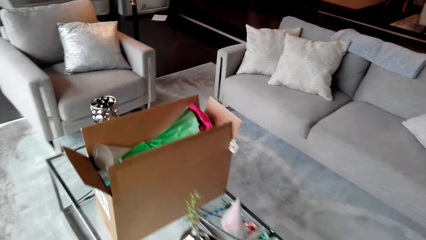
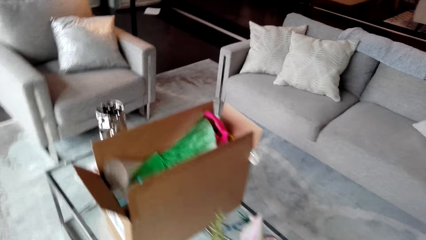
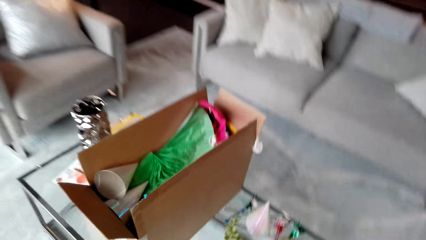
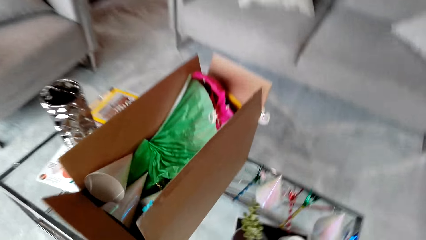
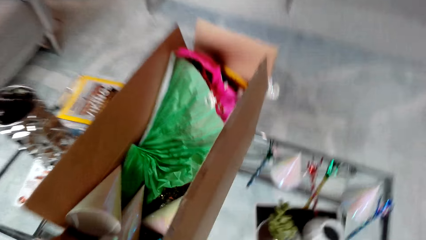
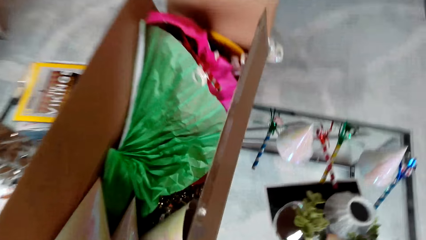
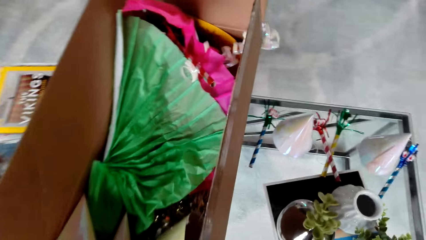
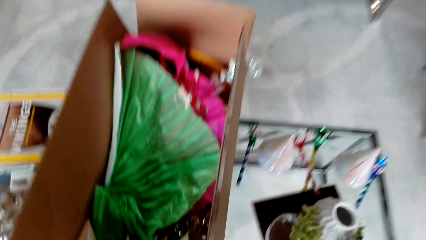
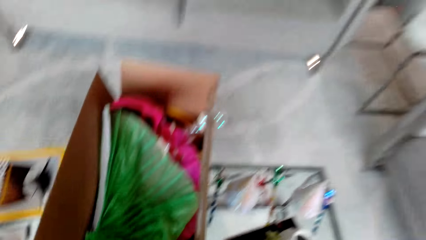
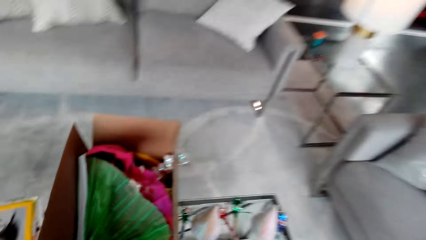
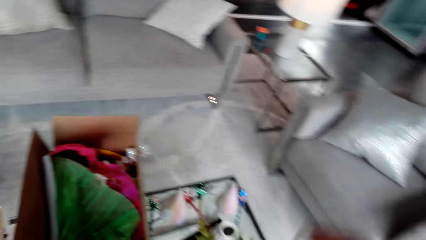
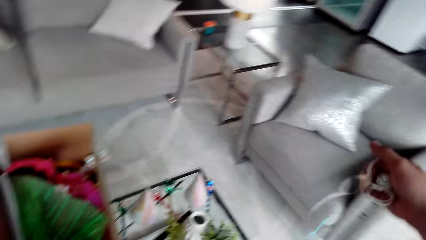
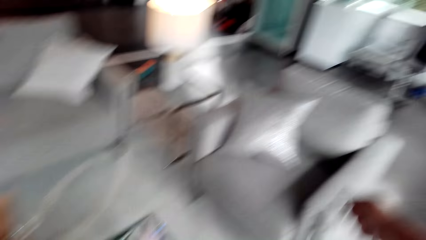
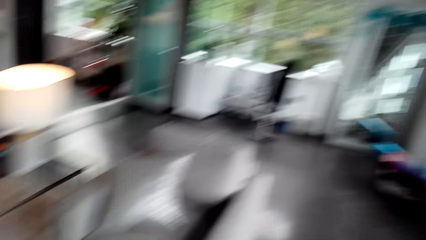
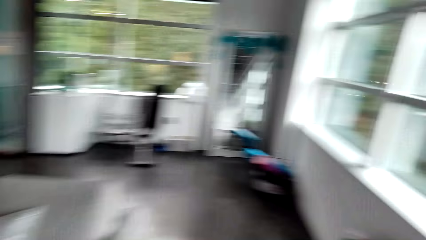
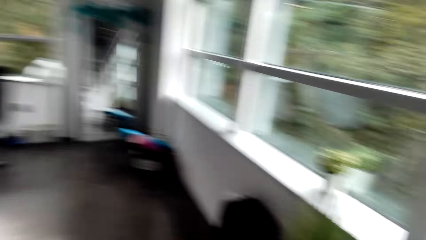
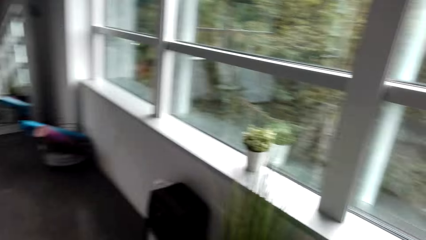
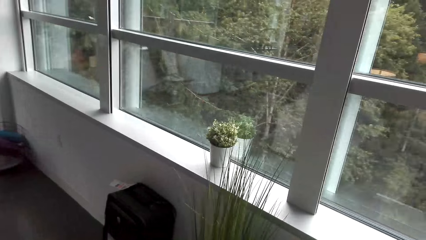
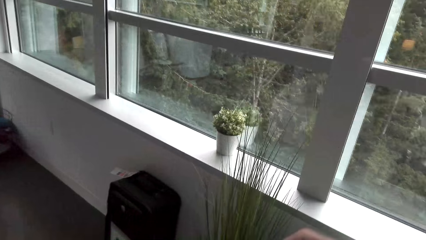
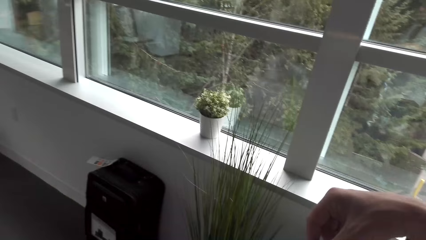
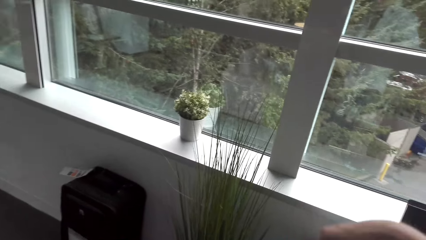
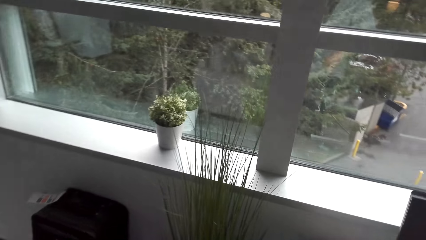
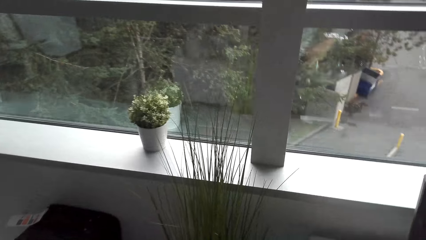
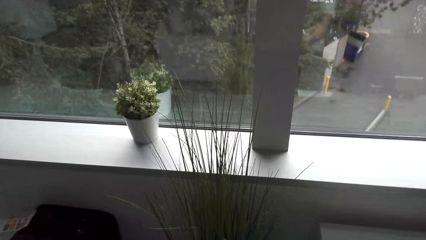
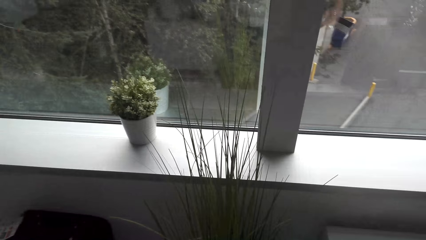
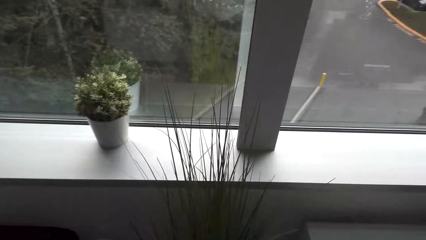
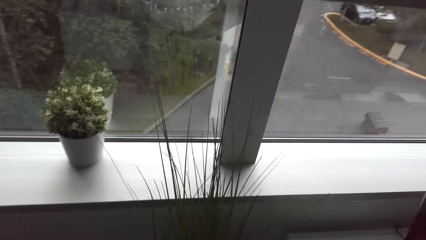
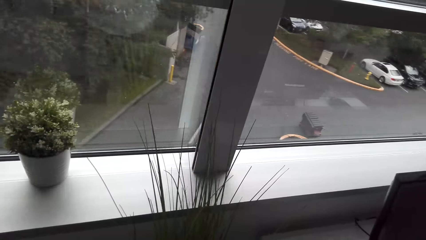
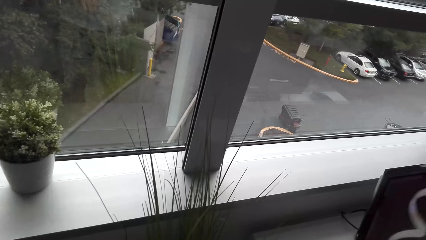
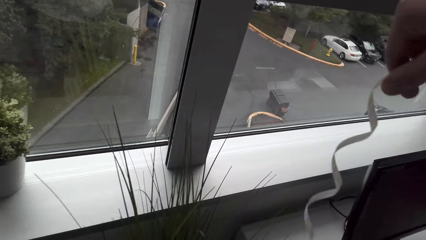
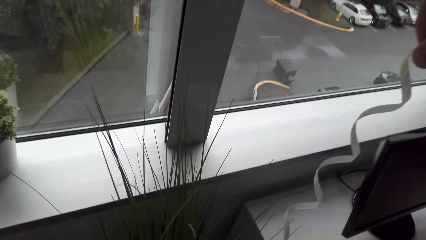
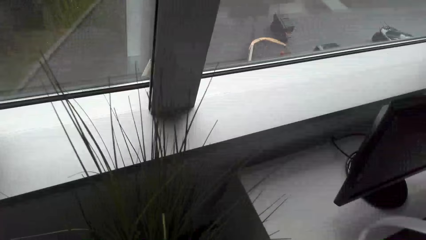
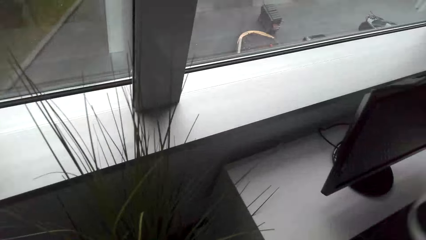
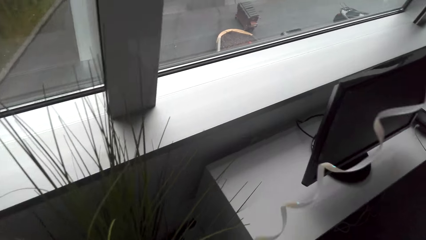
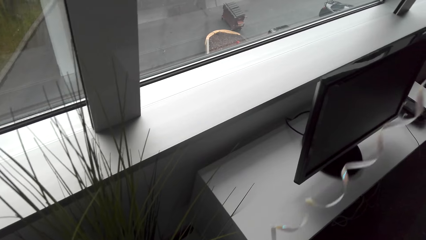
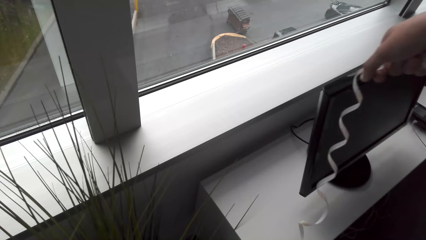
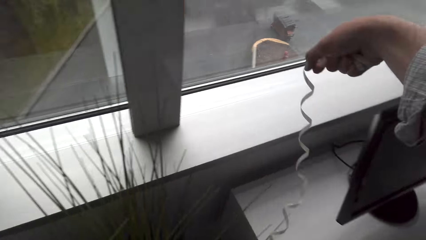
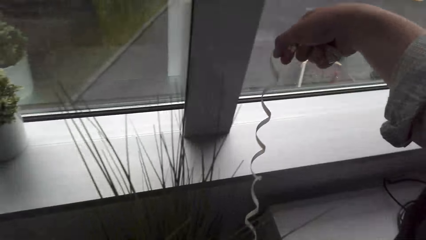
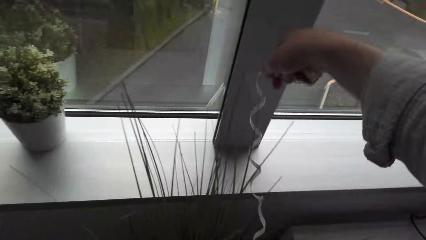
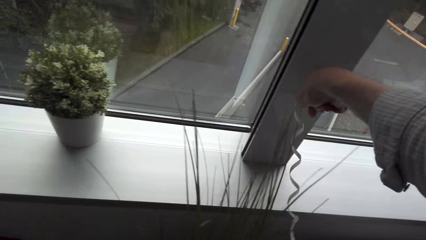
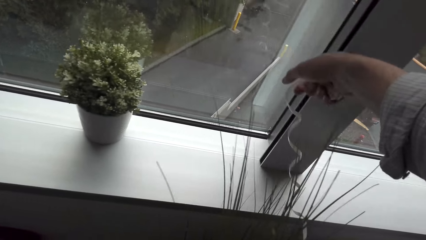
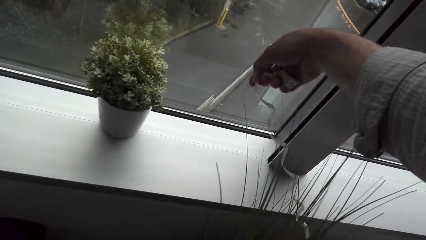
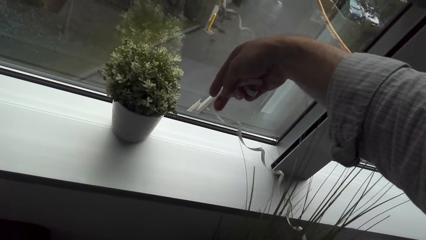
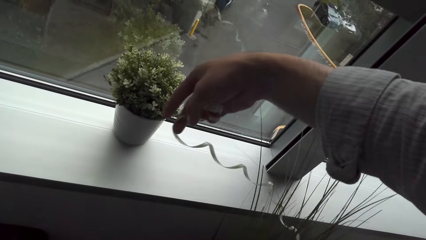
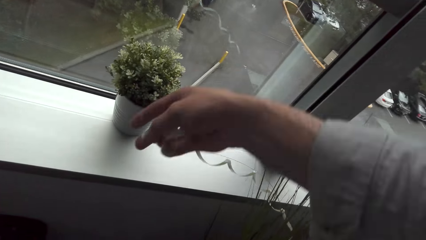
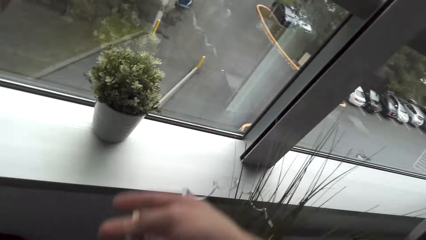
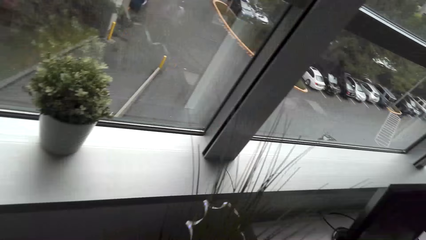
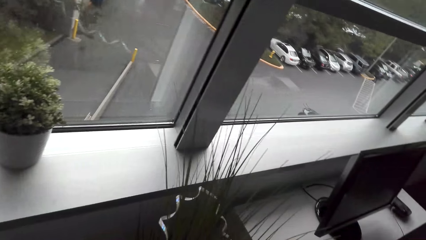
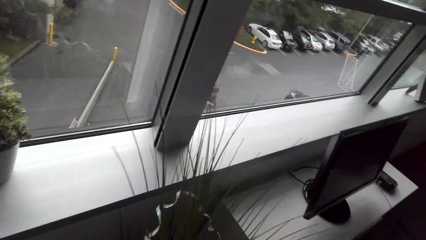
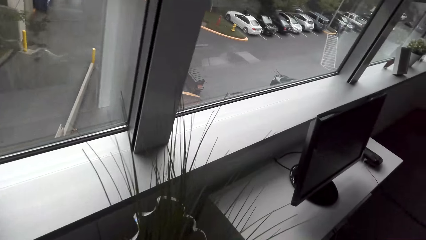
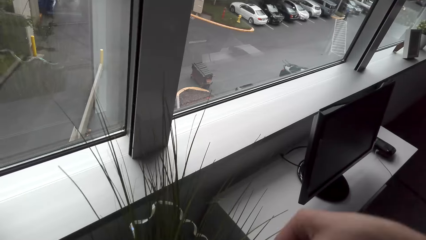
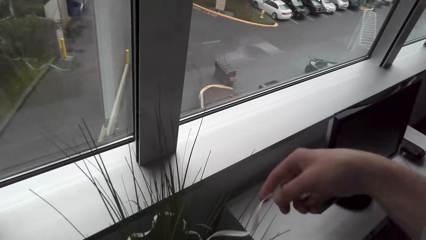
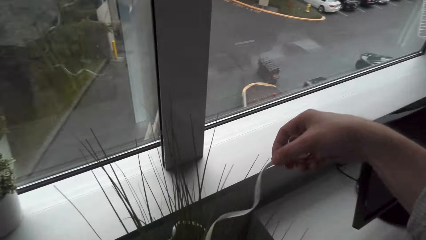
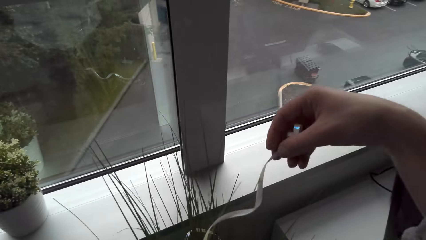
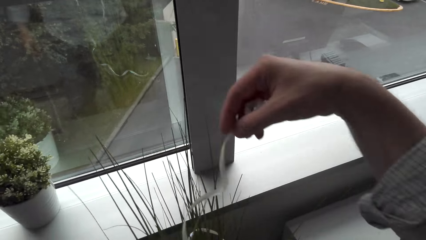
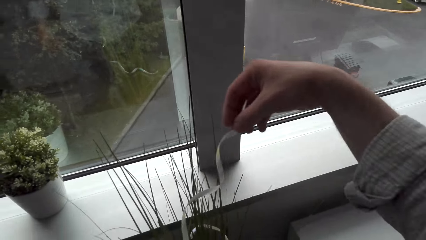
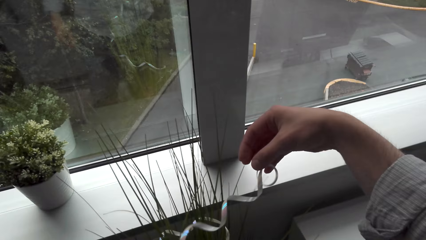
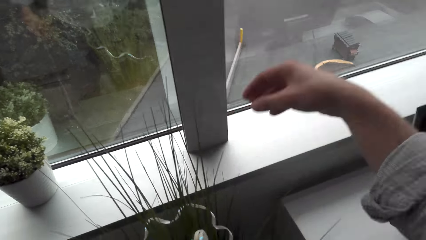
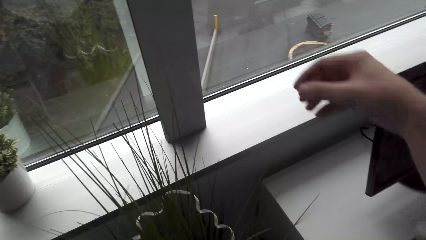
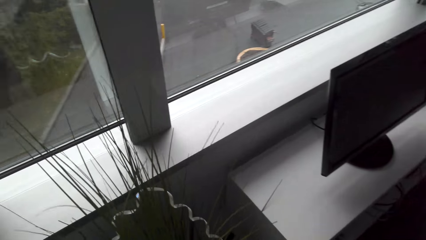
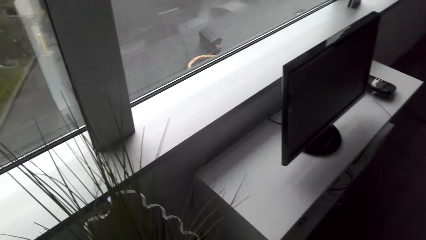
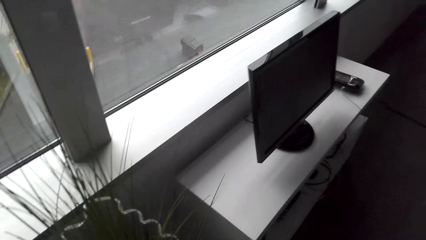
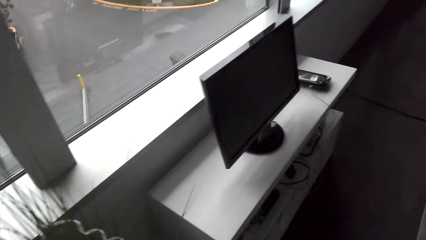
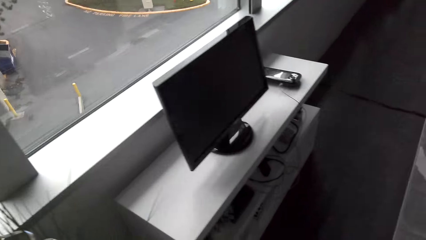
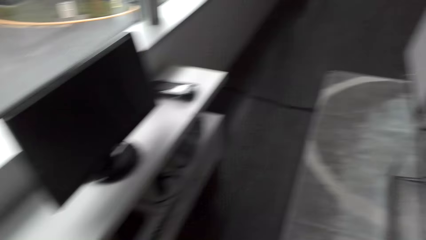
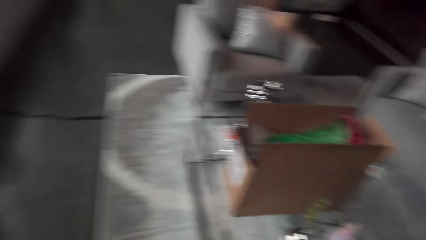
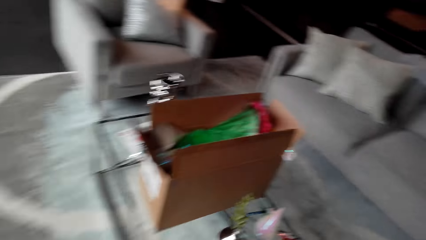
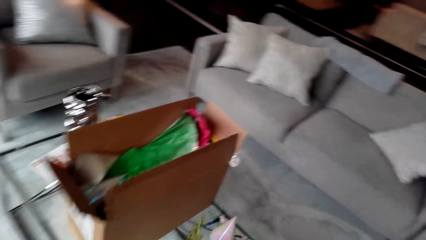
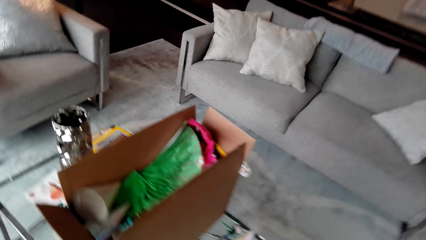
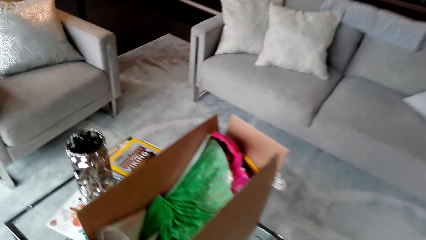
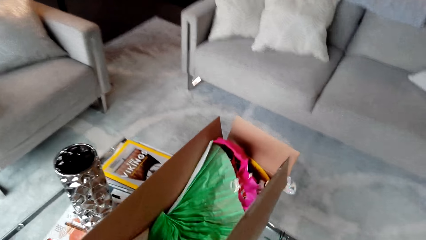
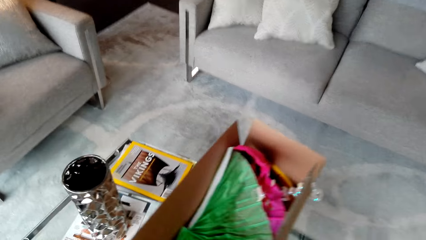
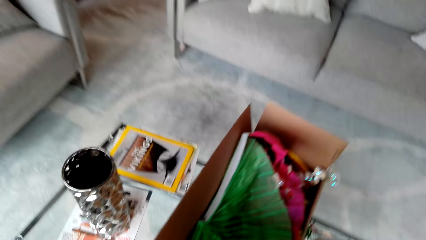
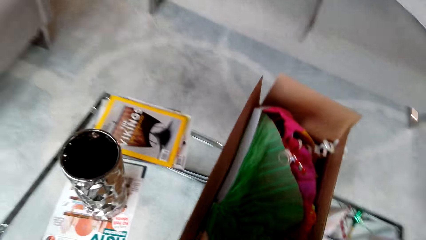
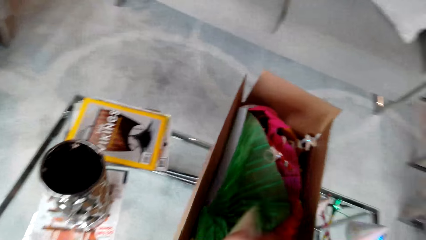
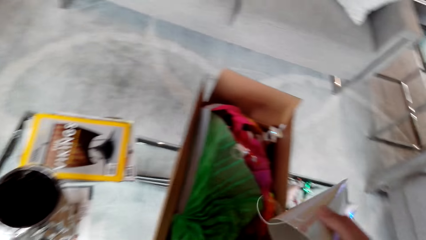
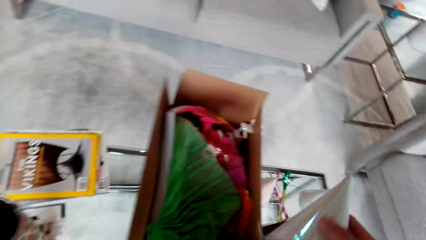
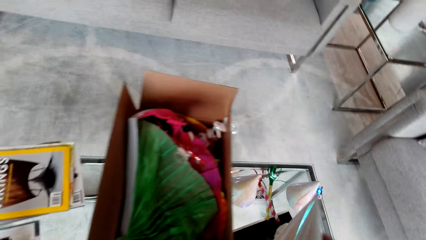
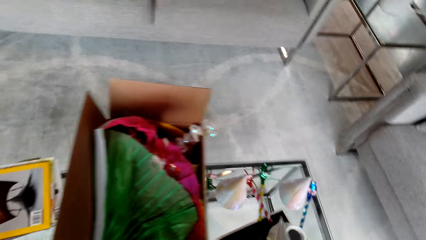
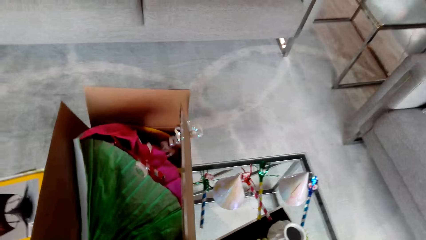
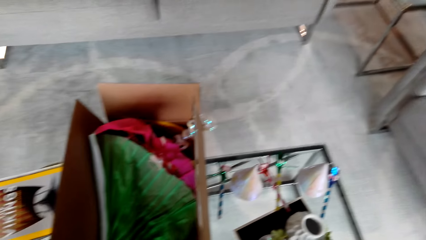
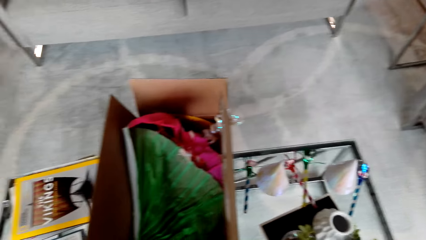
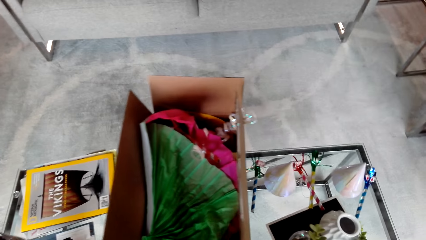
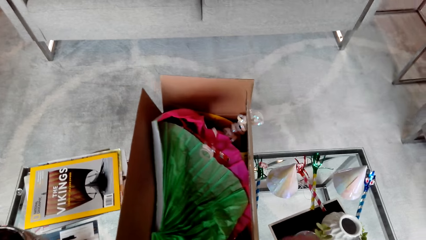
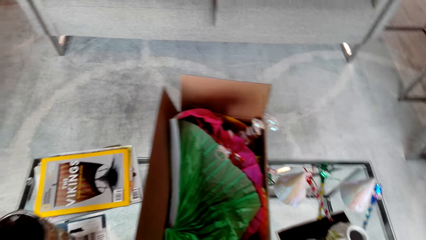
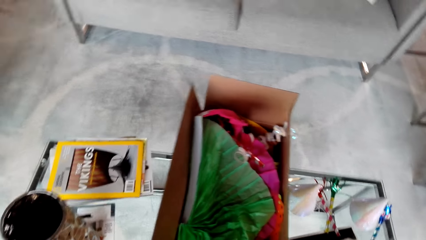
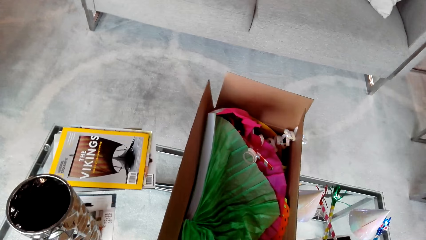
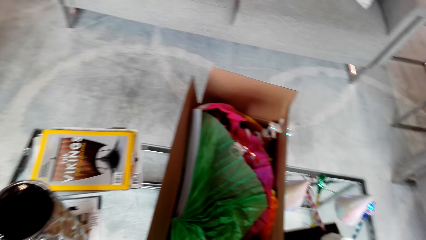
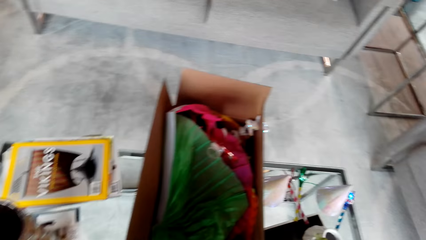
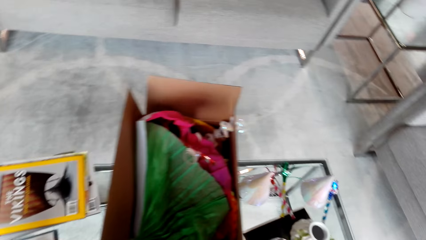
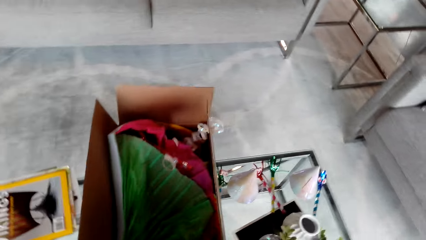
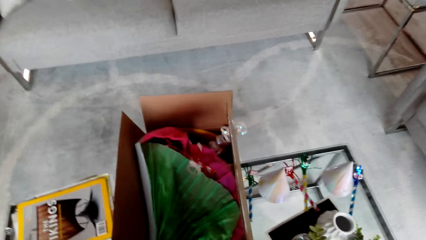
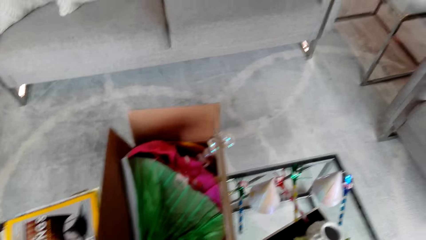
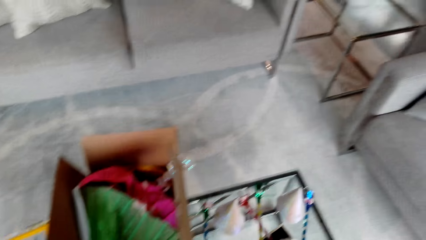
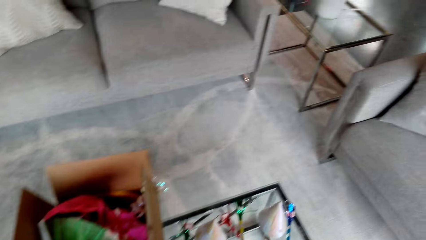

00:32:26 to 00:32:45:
The camera wearer picks up a decorating item. They hold ribbons. They decorate the plant. They pick up a decorating item. They hold decoration cones.
